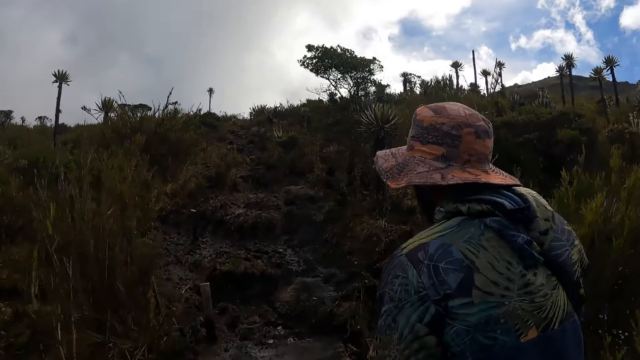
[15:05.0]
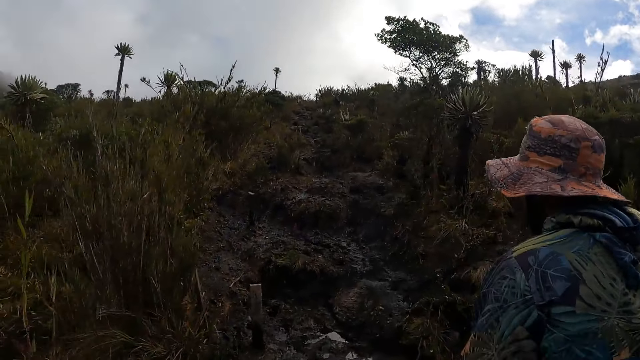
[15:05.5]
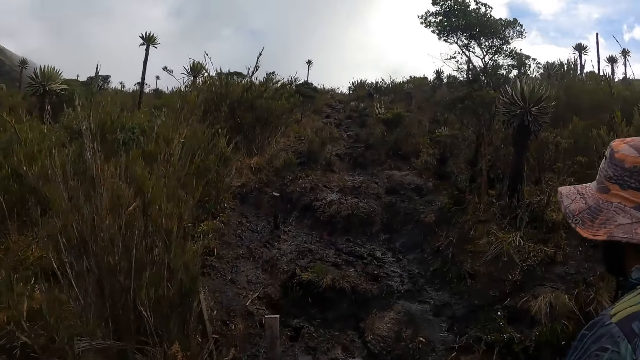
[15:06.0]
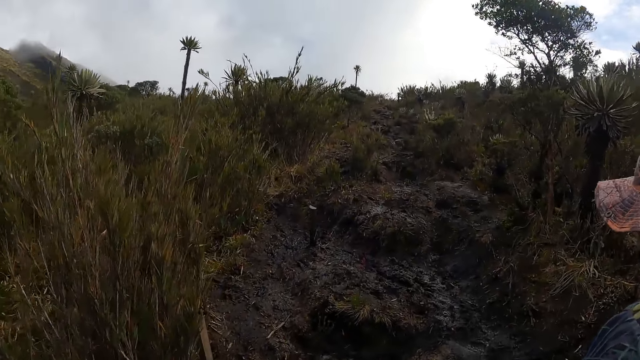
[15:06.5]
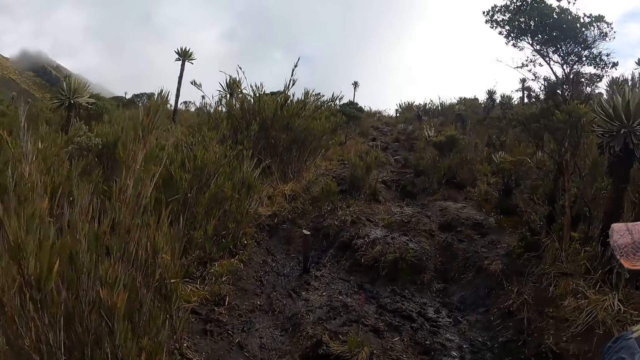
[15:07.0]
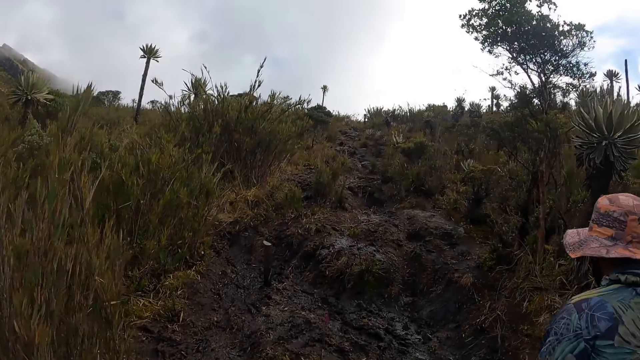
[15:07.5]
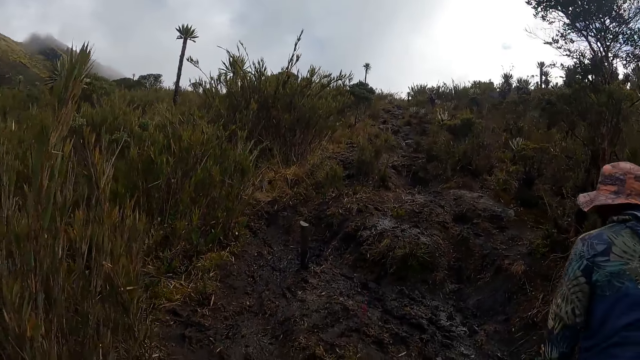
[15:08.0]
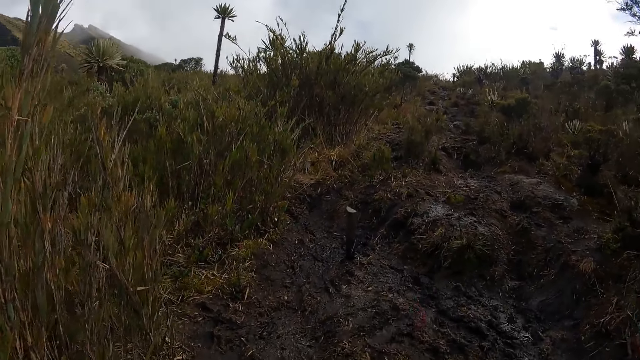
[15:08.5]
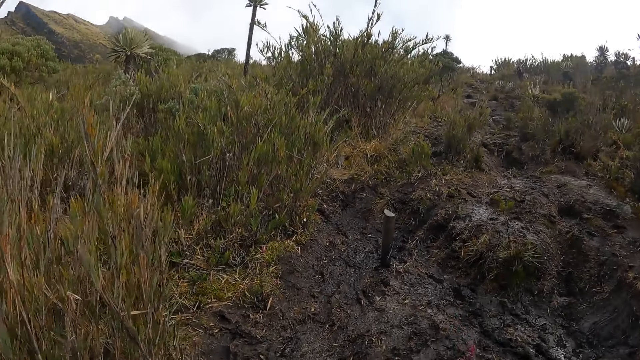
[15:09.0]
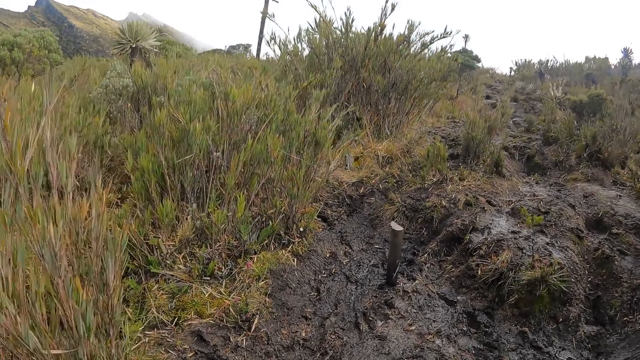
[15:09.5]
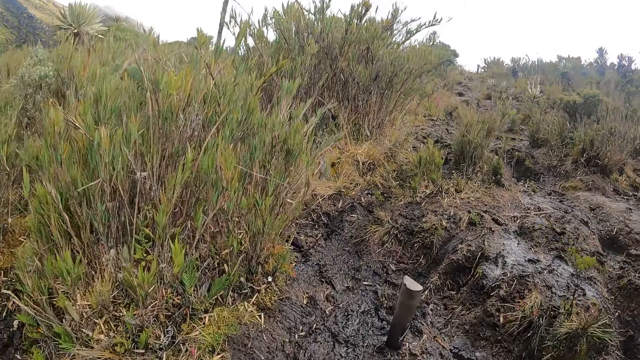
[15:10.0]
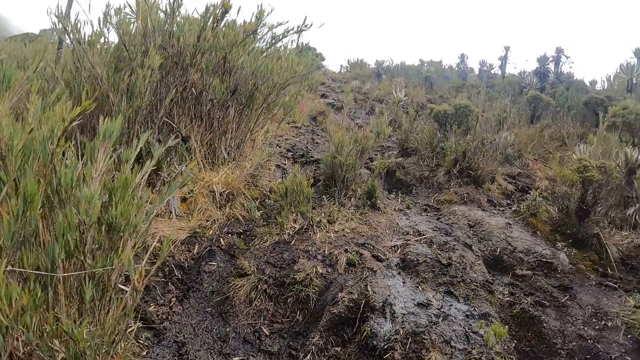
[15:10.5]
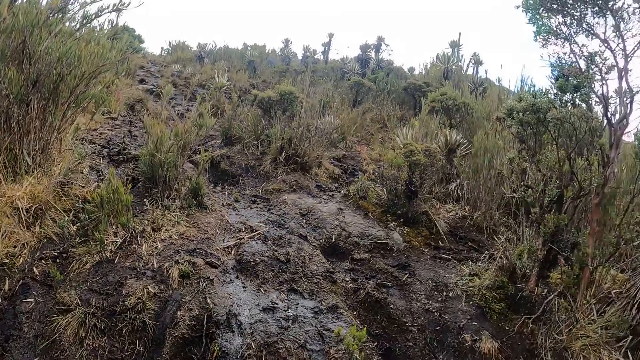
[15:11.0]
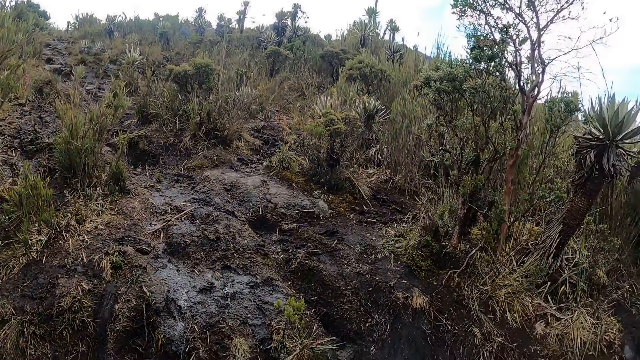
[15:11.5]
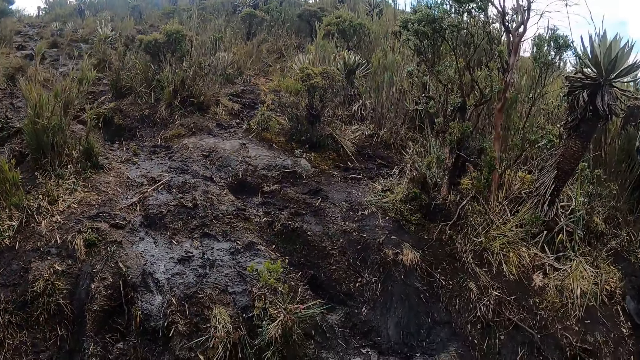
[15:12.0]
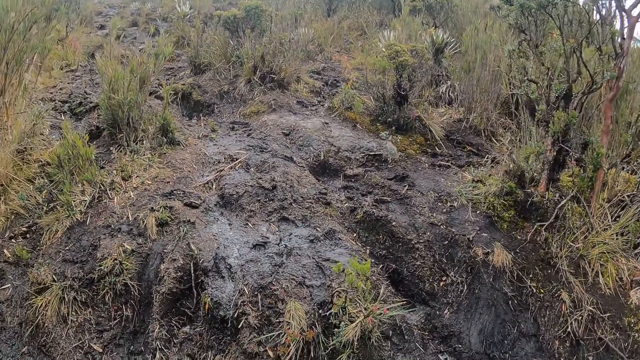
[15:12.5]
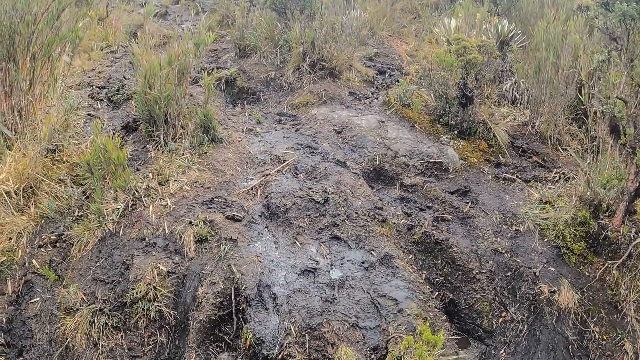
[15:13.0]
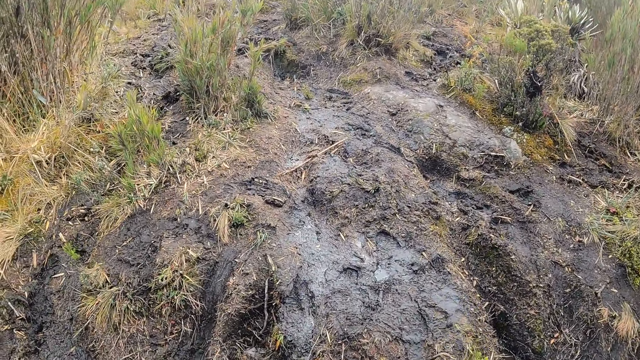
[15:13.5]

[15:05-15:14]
The man walks up a hill. The camera wearer walks up the hill.

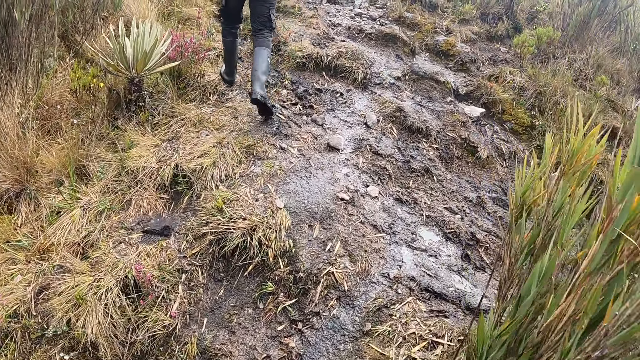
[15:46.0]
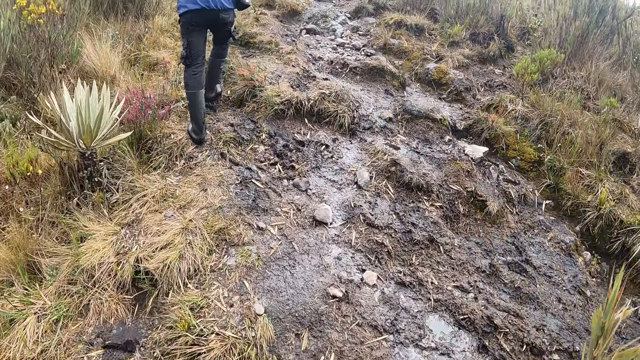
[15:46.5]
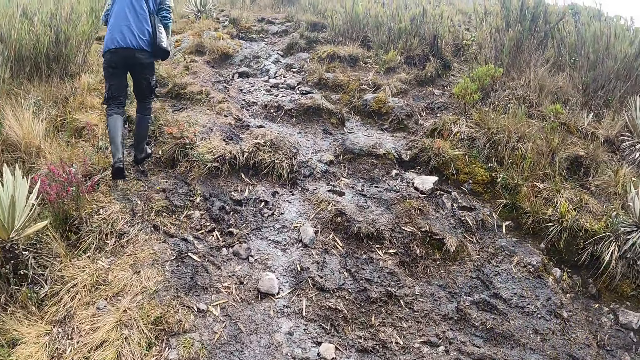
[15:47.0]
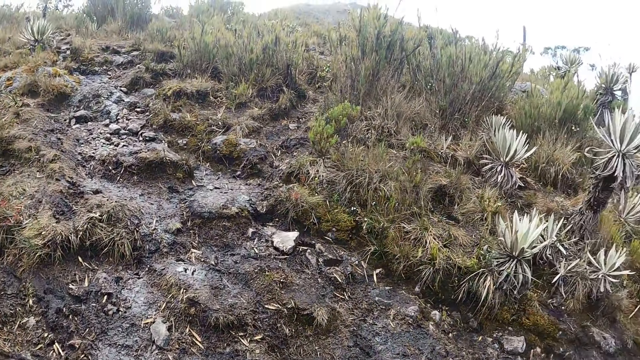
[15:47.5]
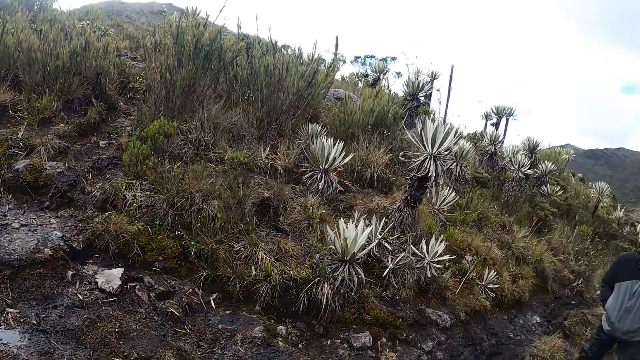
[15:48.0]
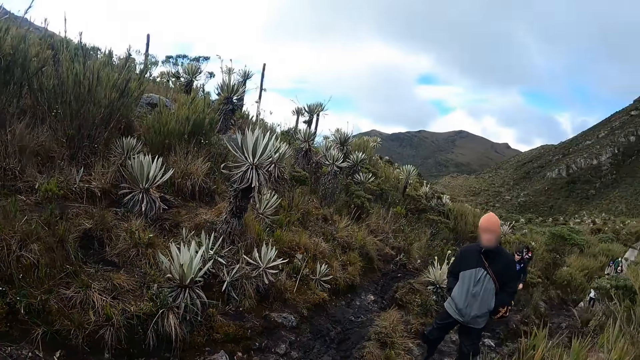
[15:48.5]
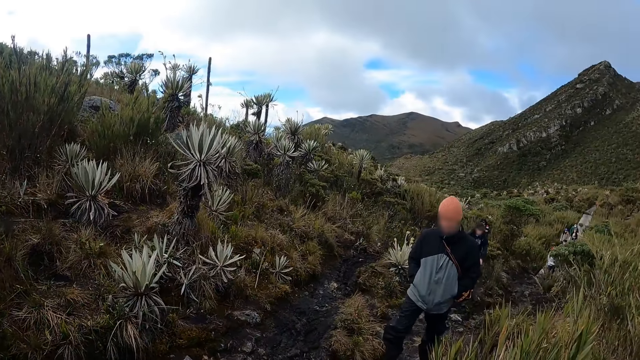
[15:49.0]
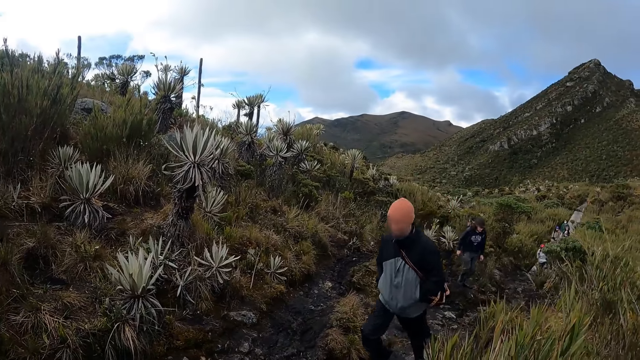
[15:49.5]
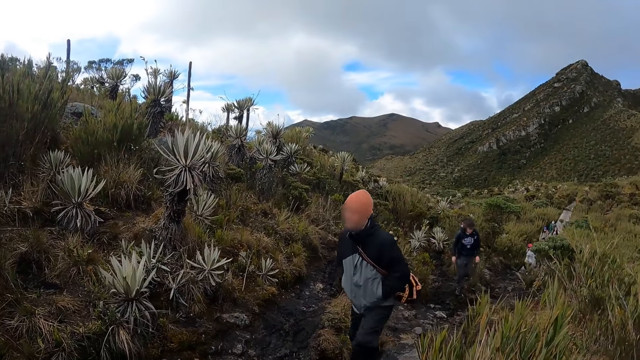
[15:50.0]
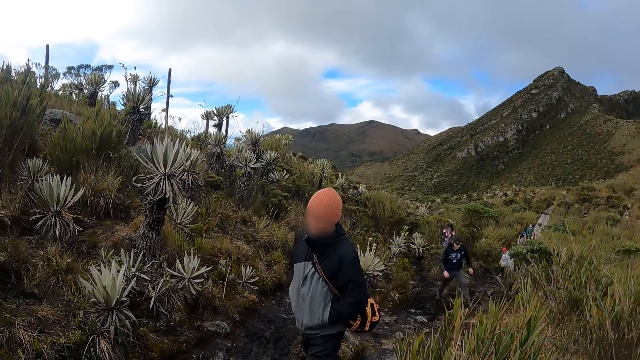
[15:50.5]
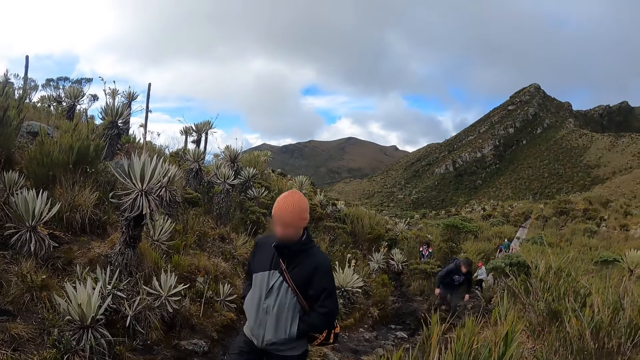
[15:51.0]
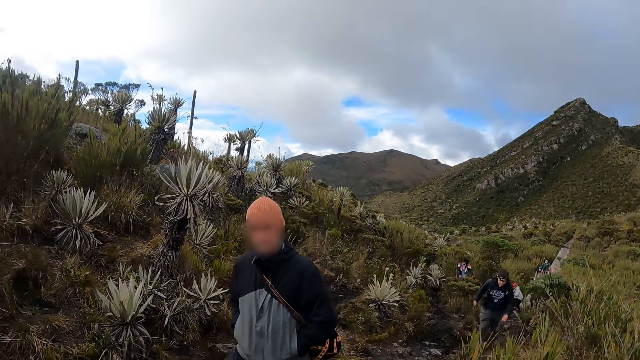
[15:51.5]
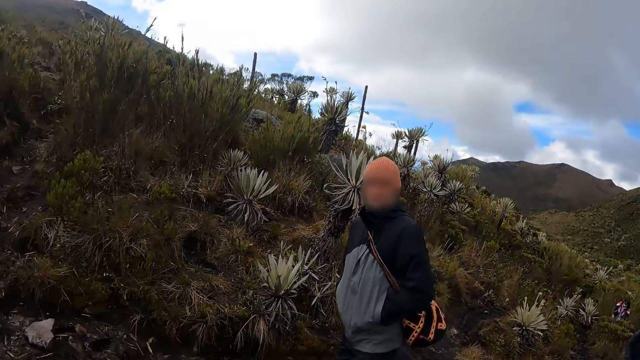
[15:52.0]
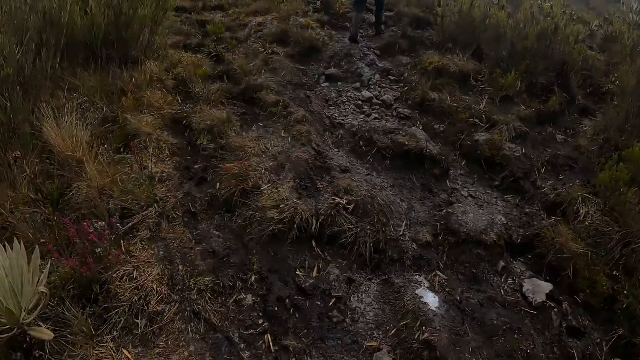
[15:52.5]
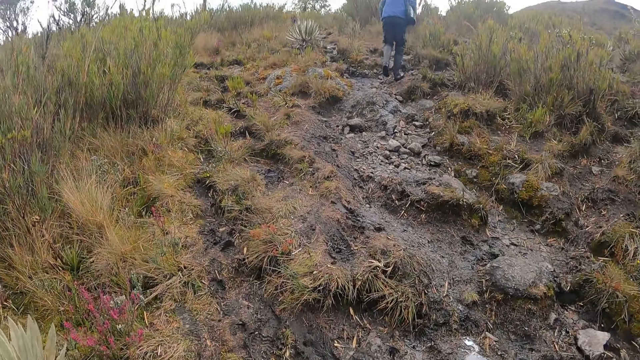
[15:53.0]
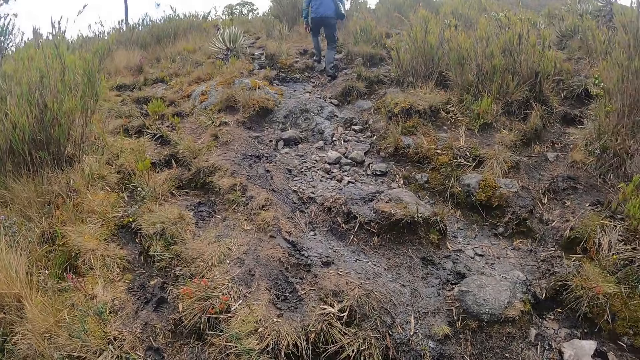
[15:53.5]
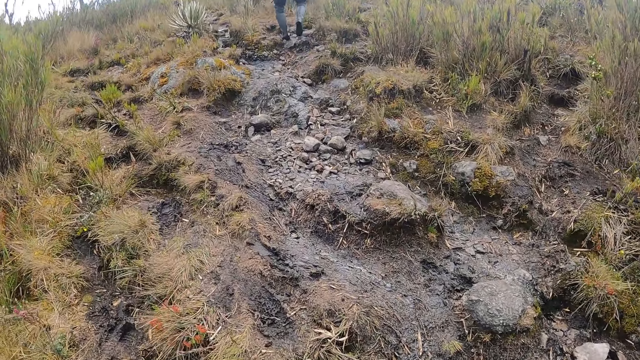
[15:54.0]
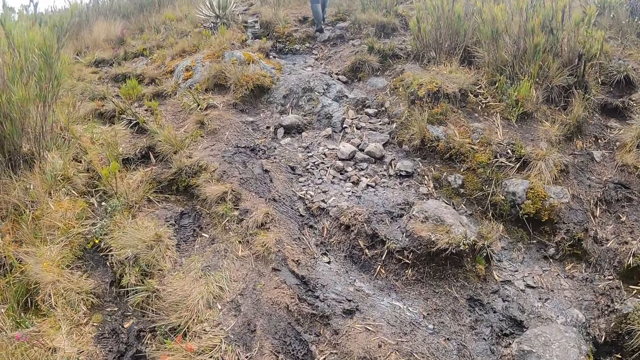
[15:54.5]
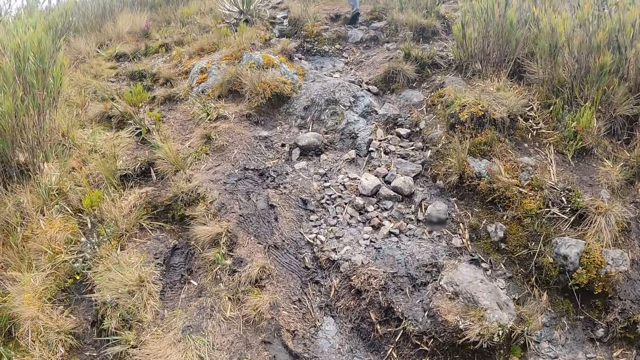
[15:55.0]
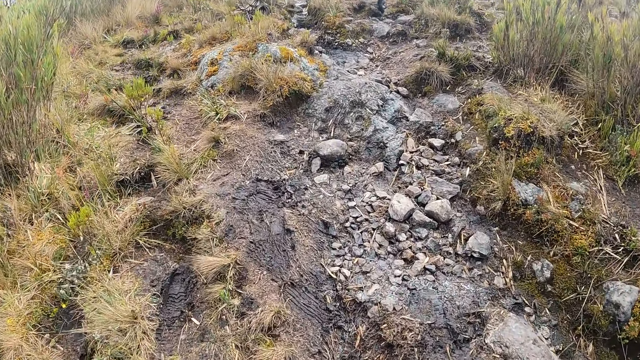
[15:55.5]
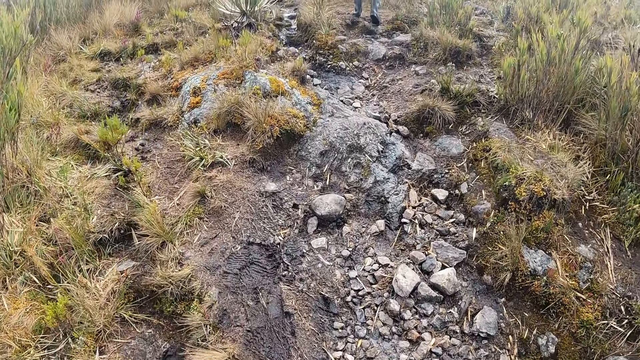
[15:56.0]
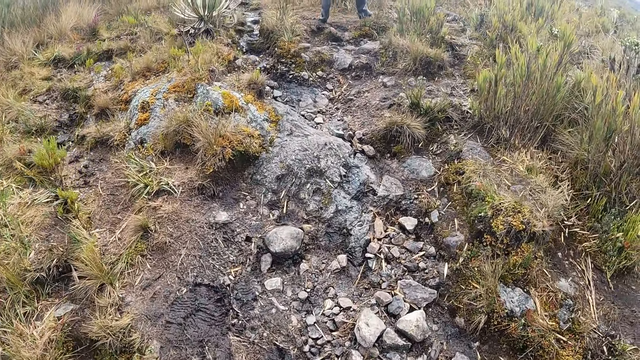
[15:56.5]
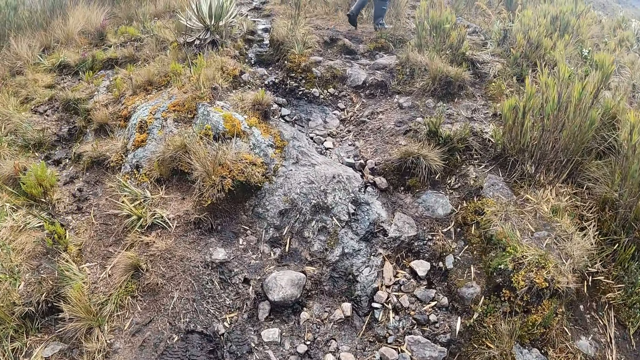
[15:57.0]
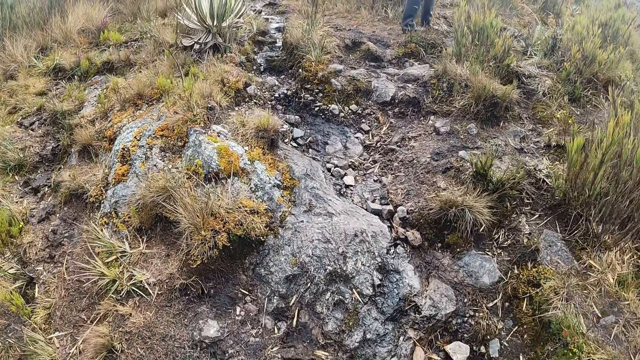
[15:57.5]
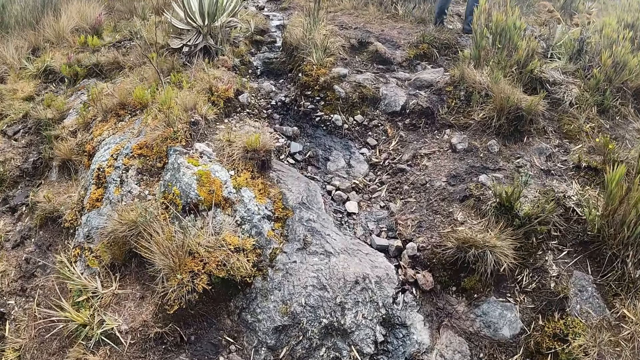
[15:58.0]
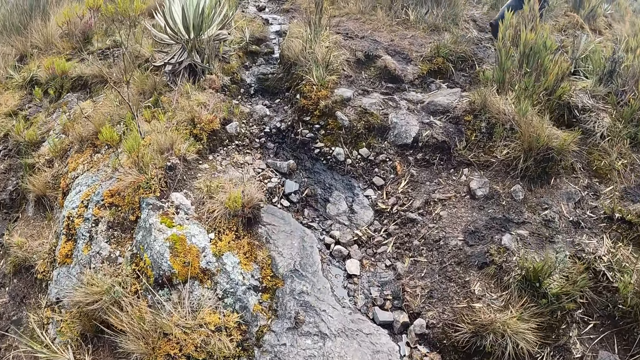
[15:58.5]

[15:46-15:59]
A man walks up the hill. Another man walks up the hill. The camera wearer walks up the hill.
